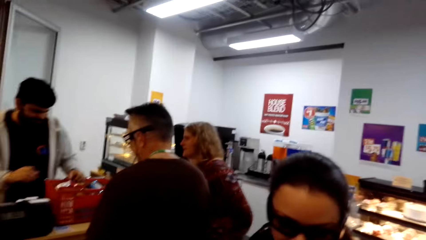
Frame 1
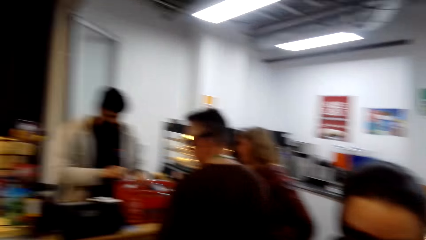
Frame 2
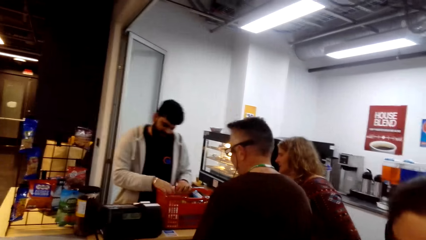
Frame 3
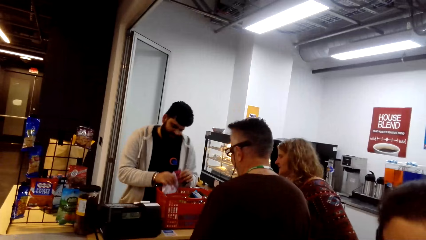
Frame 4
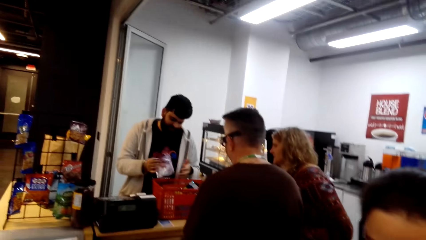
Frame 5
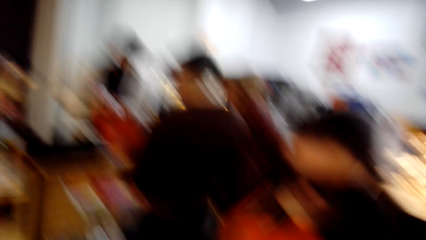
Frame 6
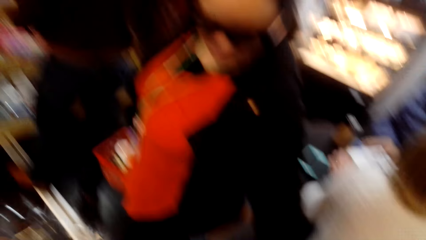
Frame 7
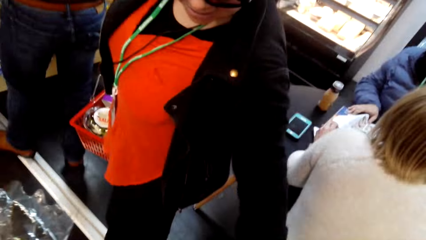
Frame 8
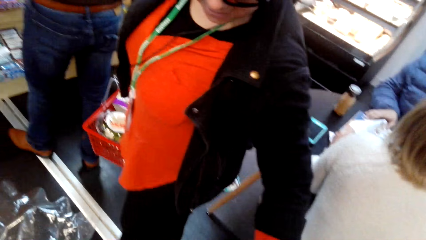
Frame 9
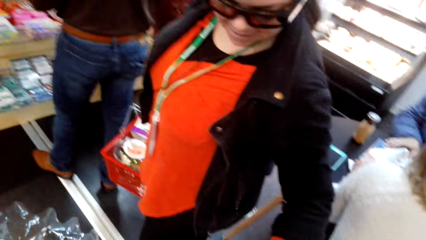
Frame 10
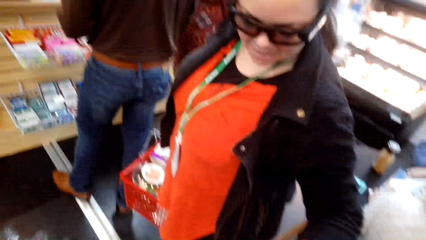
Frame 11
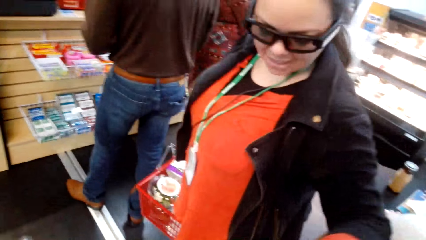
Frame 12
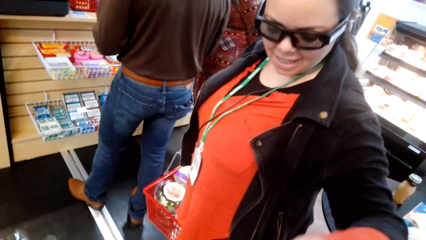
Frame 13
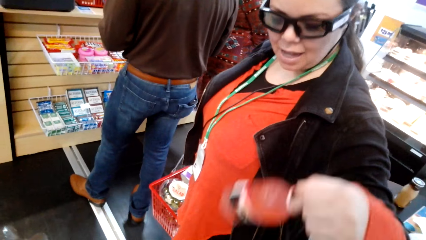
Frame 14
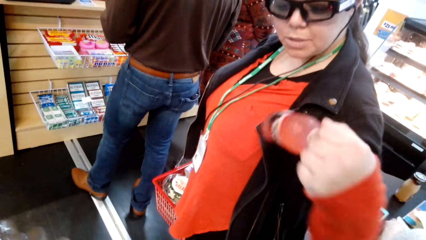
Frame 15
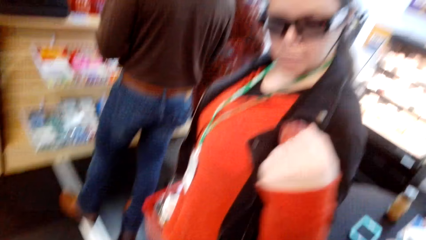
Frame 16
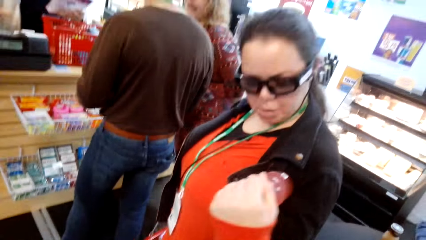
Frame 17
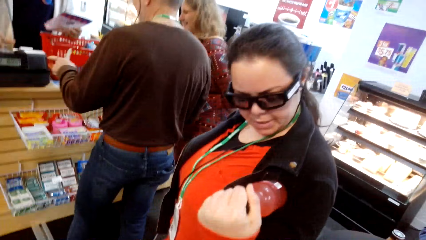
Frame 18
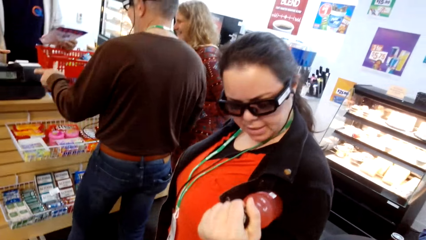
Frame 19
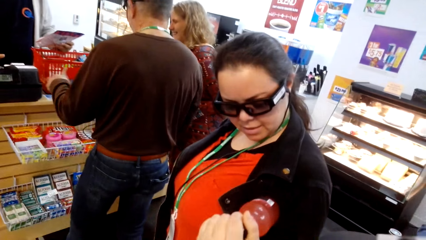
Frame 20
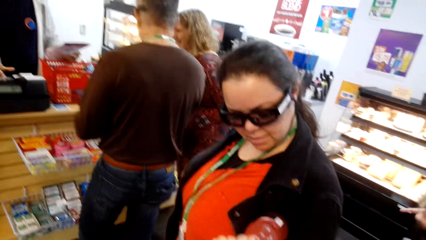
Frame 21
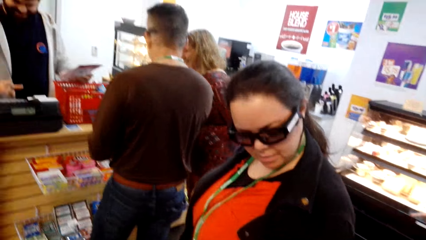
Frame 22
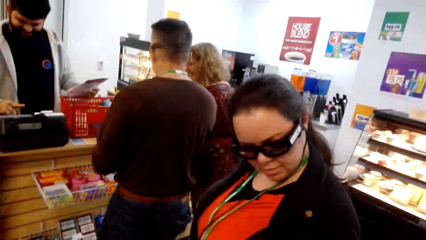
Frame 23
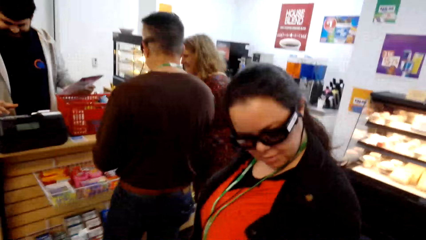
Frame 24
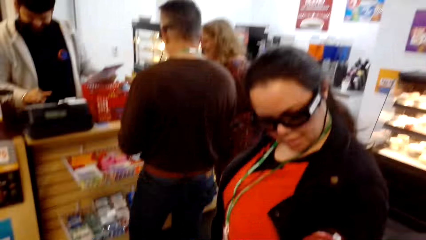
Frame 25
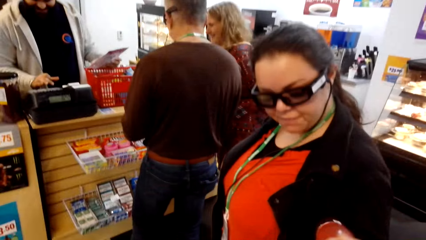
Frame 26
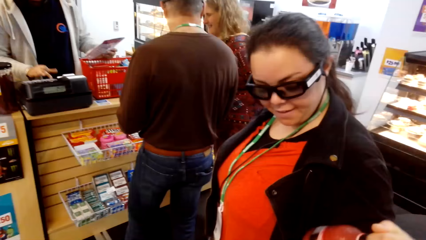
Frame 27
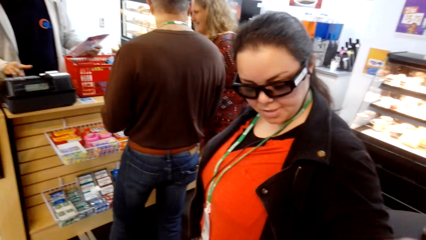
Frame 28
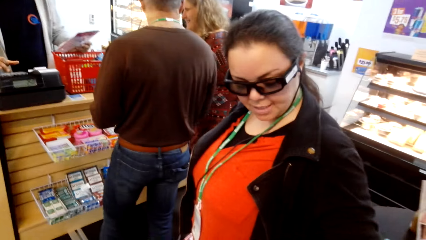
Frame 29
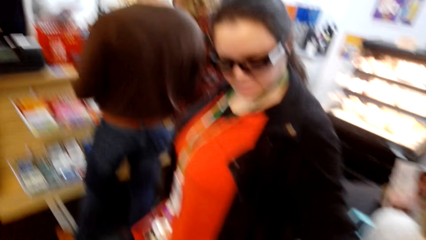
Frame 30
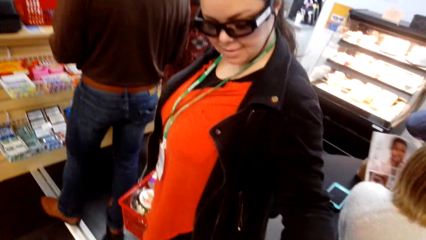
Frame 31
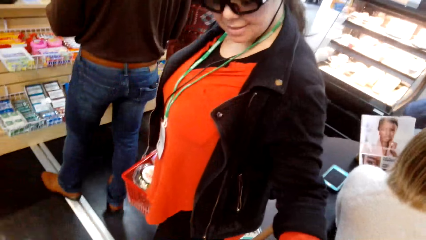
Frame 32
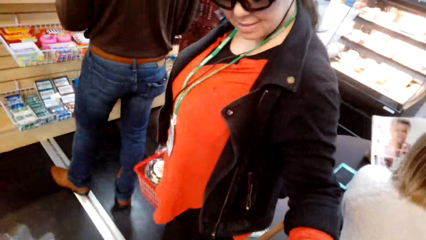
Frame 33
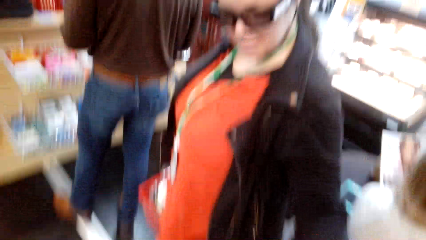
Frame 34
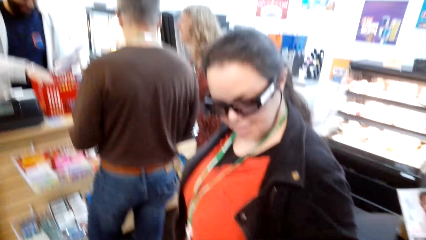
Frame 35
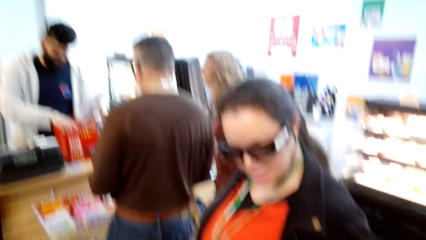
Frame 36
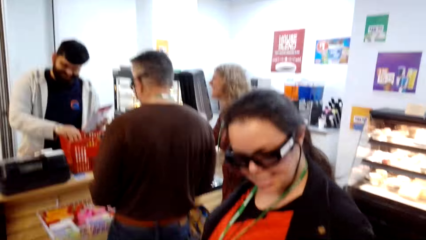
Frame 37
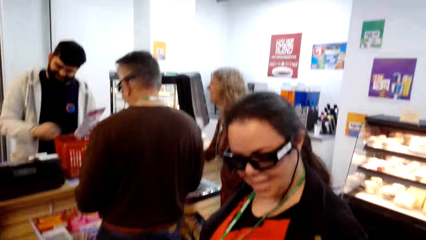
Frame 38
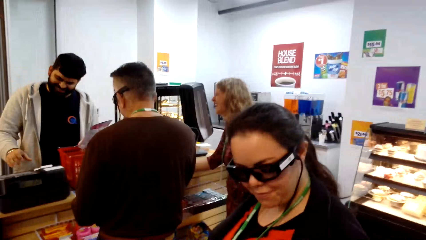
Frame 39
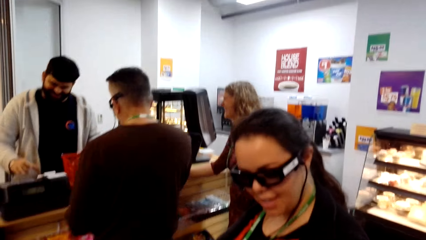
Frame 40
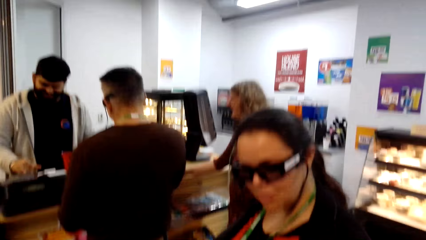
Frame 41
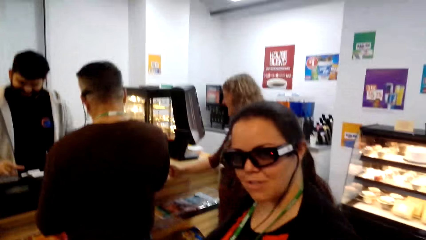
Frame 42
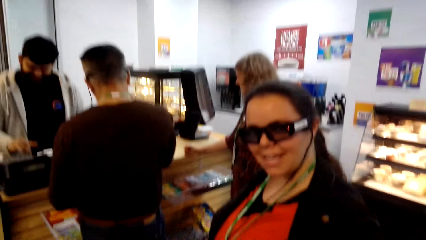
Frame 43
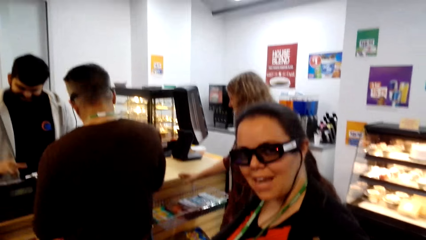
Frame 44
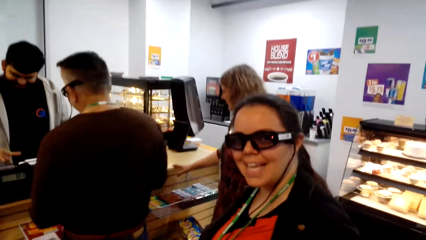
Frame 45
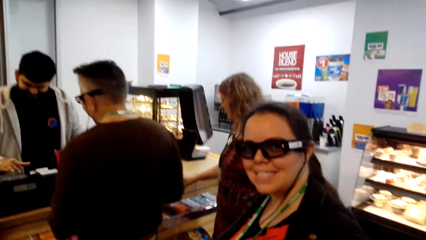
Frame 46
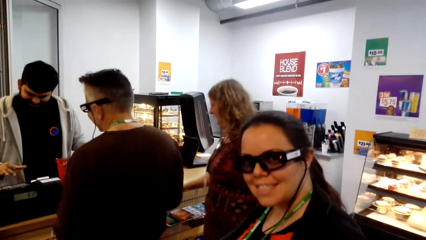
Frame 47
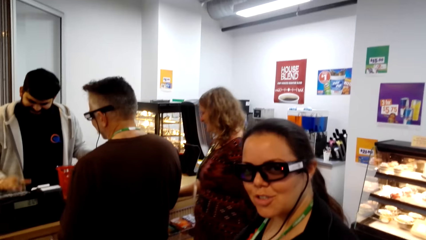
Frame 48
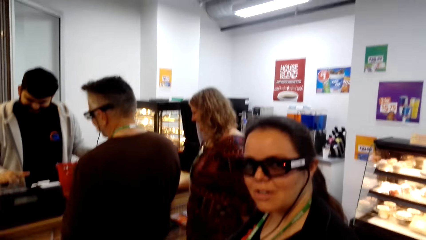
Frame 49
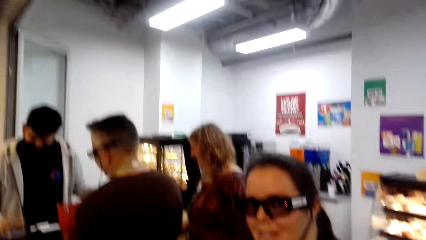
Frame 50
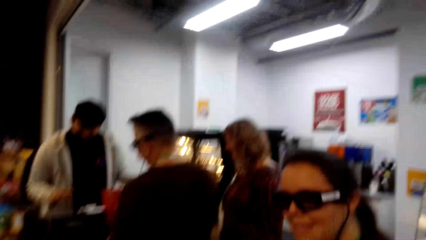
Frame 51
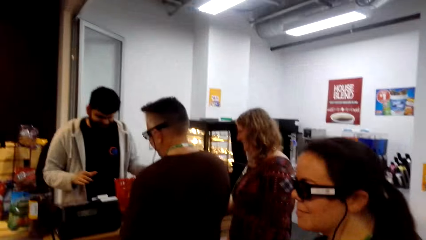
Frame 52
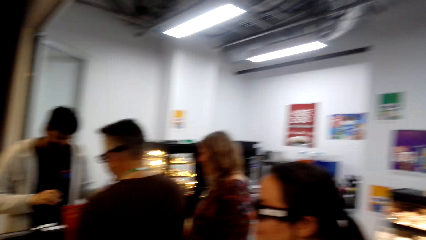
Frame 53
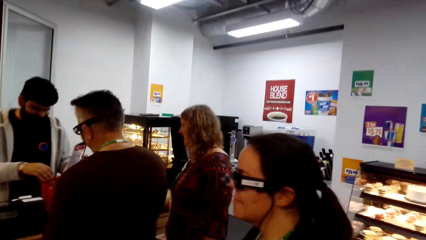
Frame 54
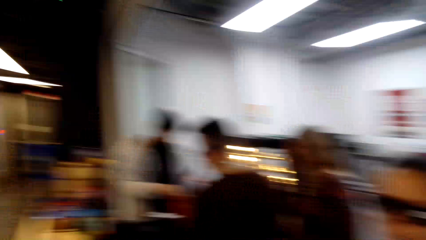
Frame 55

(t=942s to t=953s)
A woman checks a drink. The woman converses with the camera wearer.

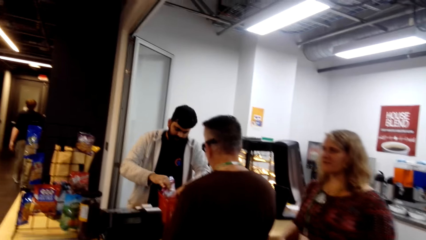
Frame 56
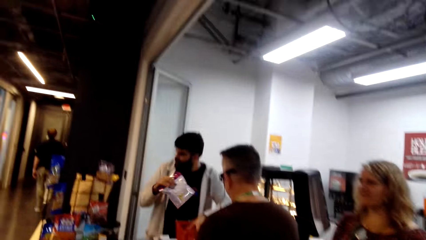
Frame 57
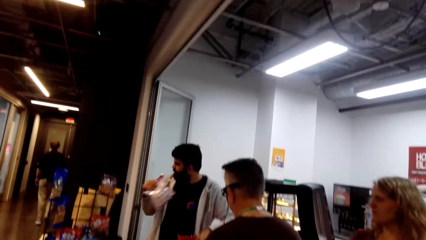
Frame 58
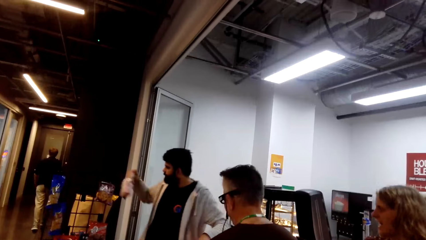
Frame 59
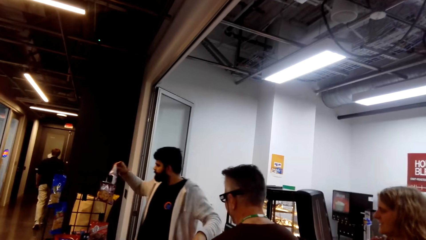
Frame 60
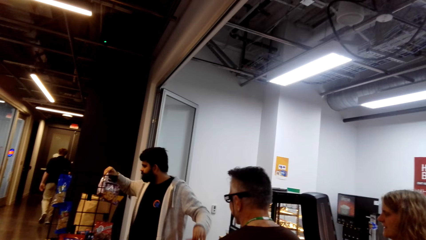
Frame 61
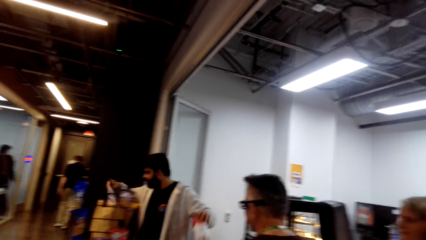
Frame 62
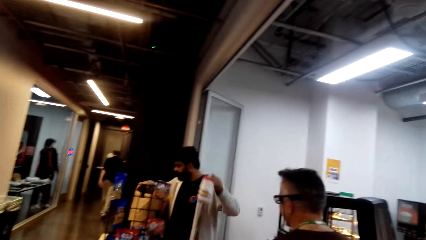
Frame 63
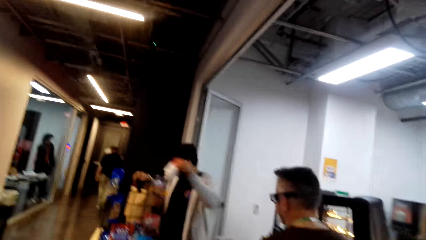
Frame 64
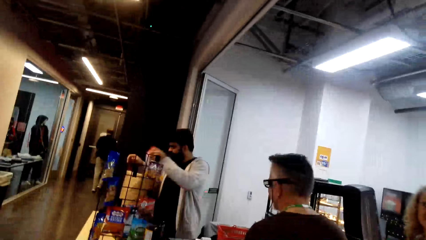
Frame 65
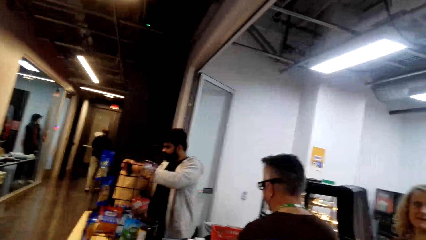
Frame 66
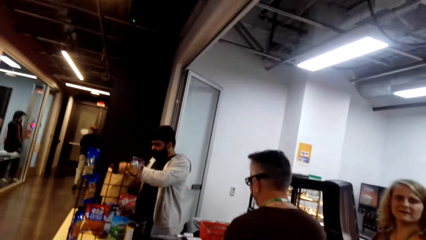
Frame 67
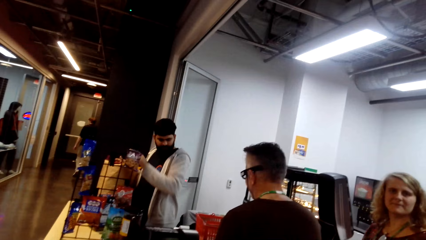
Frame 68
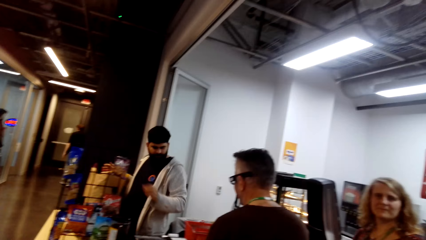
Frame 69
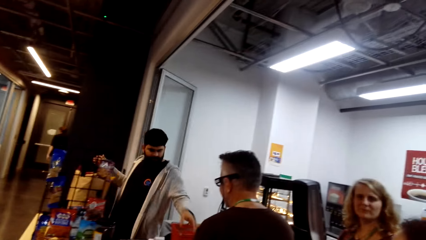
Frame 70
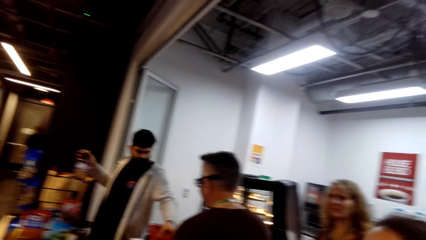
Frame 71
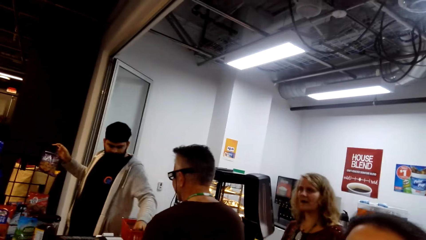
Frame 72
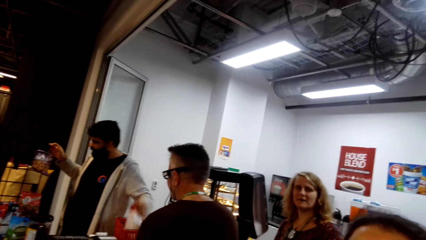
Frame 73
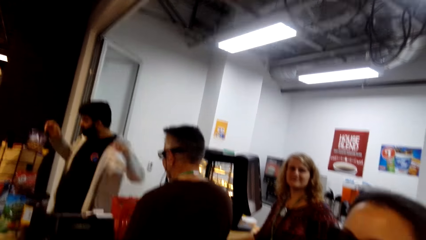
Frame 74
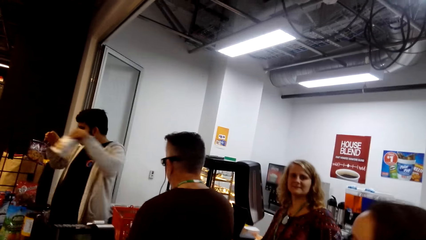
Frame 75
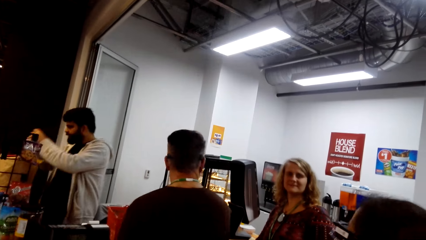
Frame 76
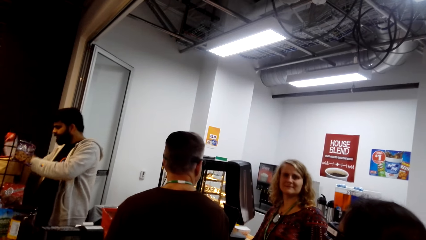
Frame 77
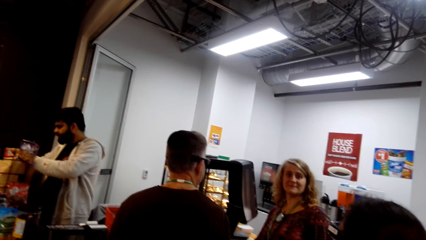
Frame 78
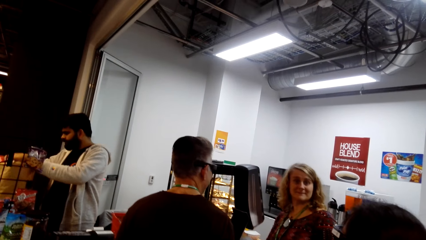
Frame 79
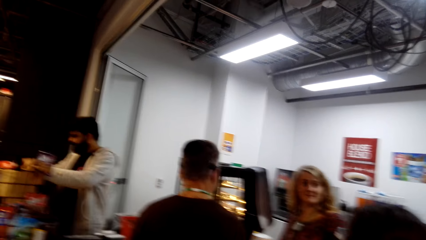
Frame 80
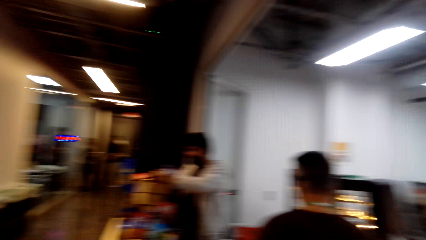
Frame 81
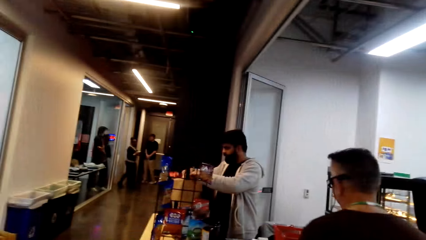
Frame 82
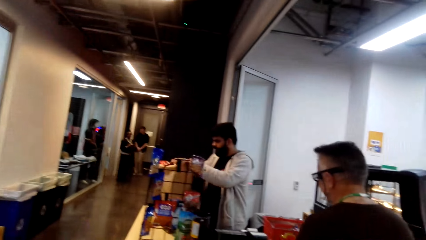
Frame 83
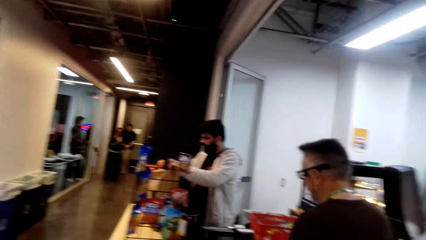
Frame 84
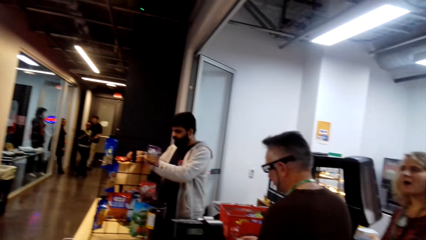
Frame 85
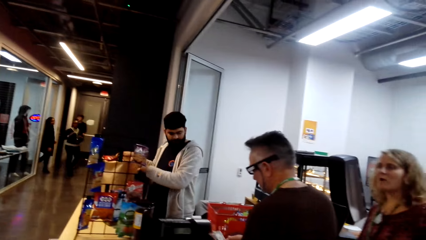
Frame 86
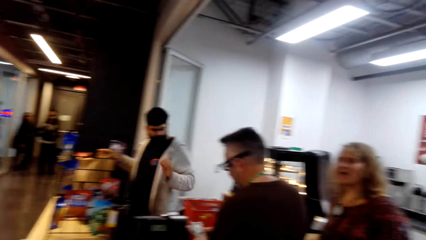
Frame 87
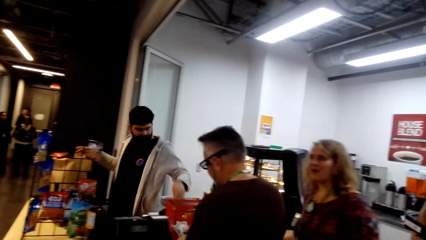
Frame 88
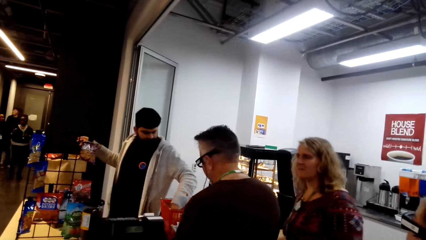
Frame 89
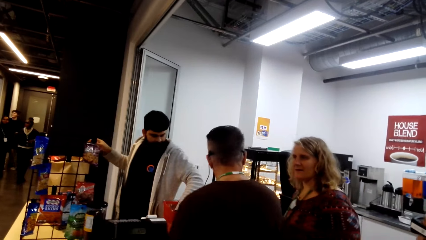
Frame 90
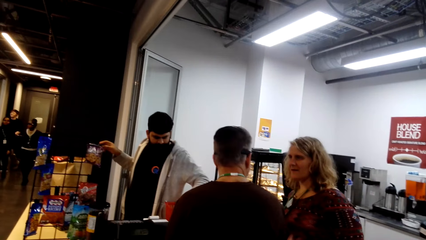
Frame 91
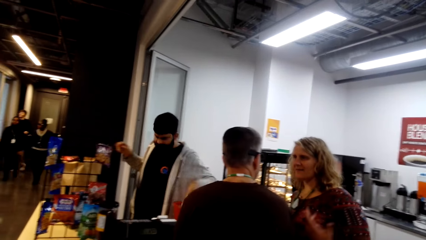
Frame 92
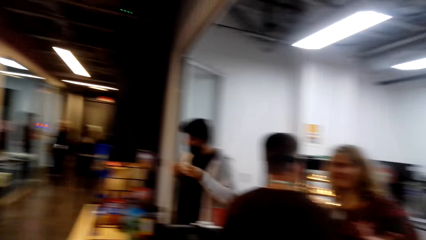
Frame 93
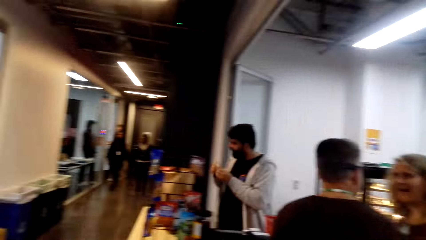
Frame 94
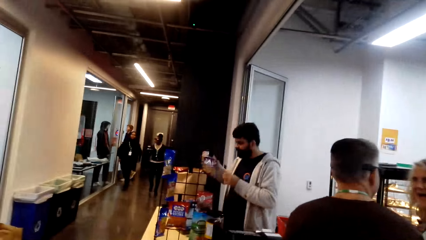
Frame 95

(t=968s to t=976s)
The camera wearer converses with a woman and a man in front of him. The woman and the man converse with each other.
